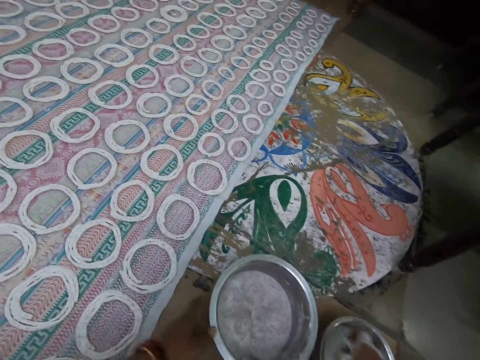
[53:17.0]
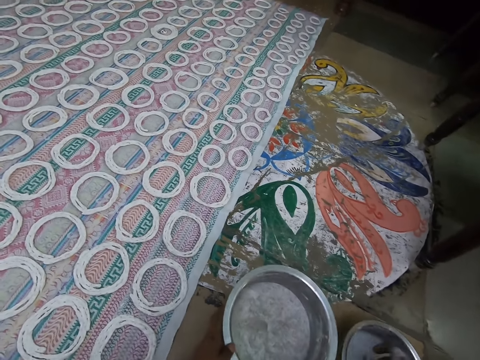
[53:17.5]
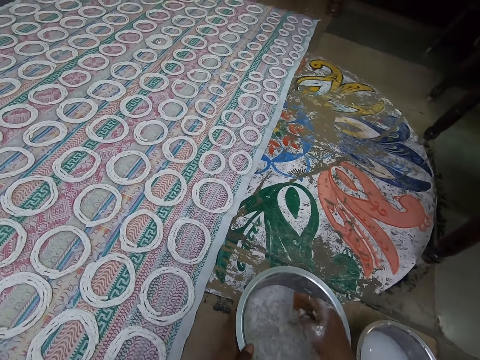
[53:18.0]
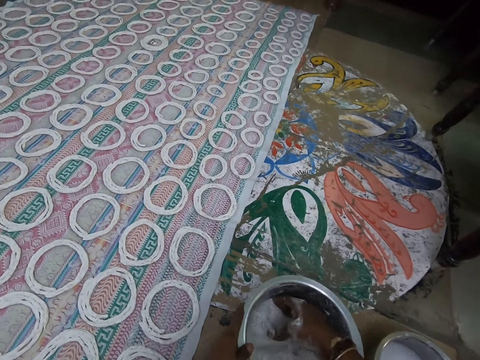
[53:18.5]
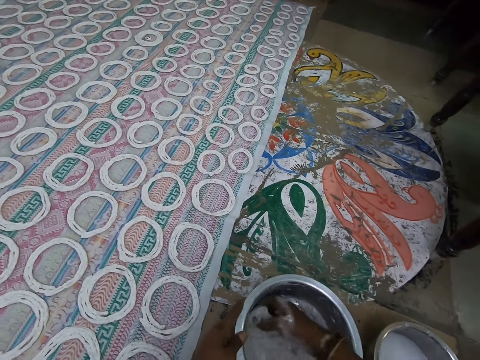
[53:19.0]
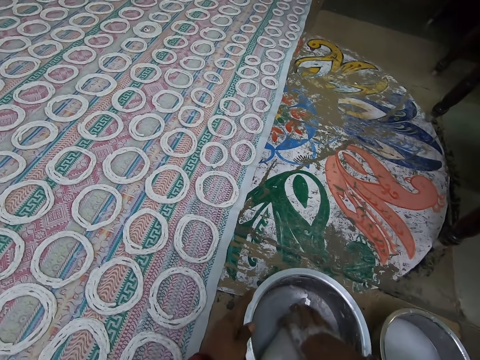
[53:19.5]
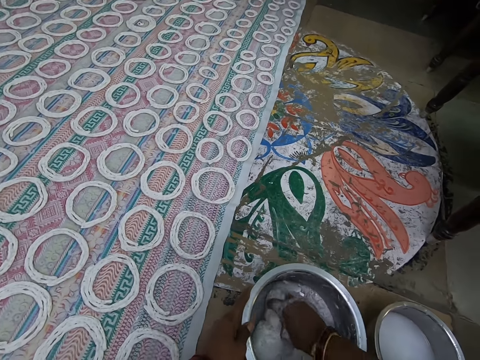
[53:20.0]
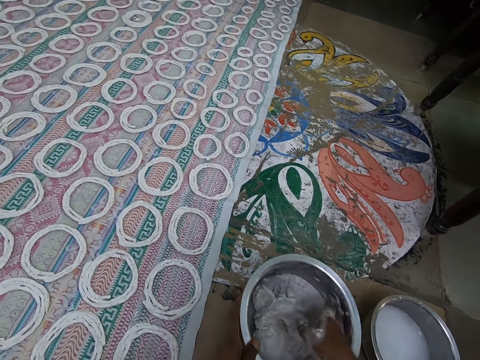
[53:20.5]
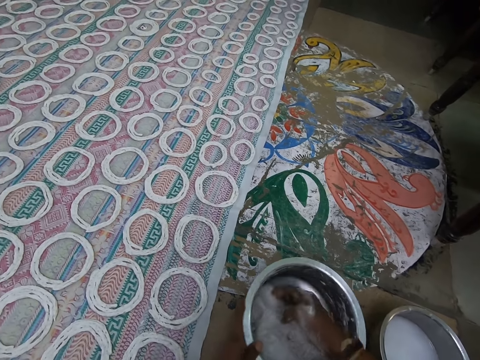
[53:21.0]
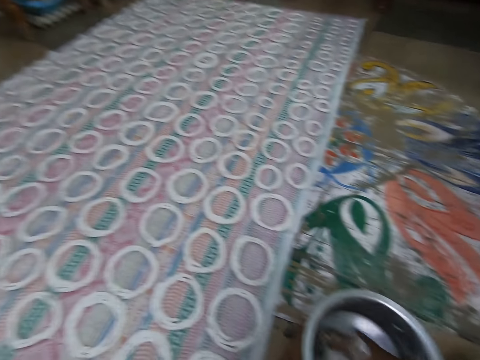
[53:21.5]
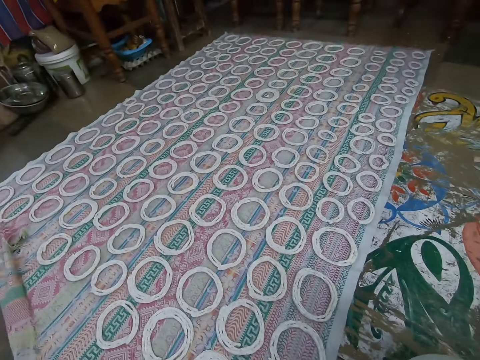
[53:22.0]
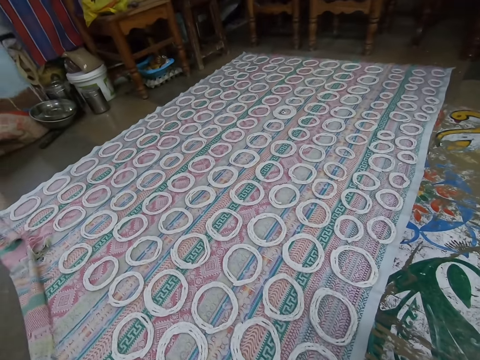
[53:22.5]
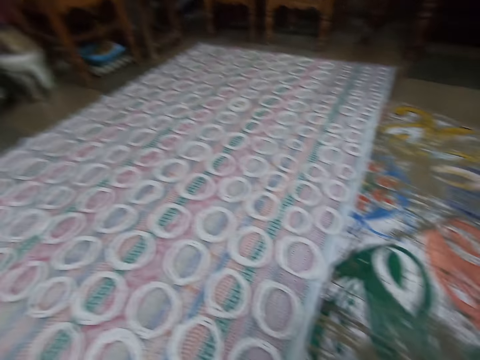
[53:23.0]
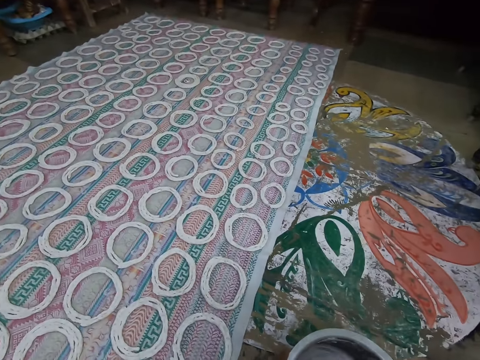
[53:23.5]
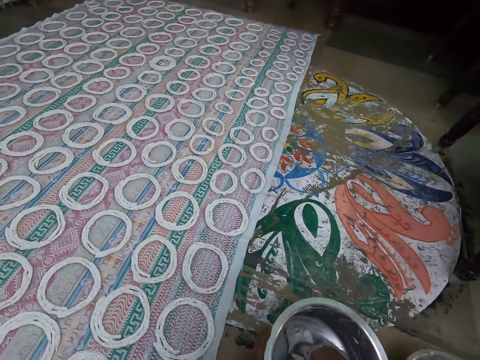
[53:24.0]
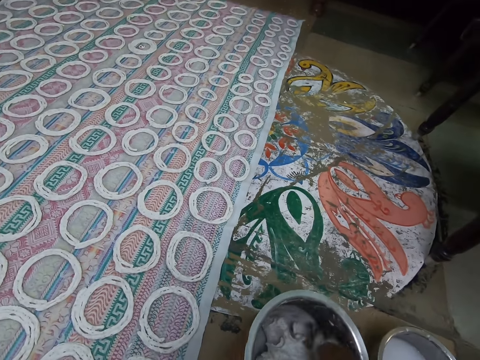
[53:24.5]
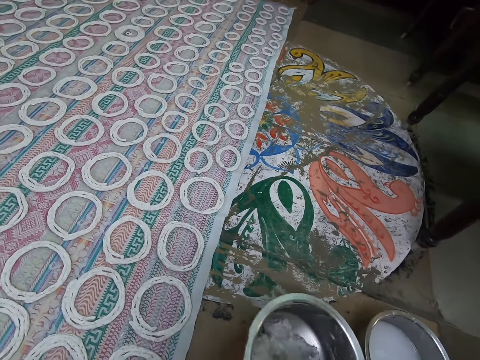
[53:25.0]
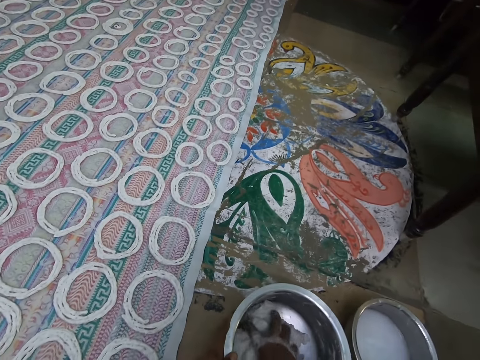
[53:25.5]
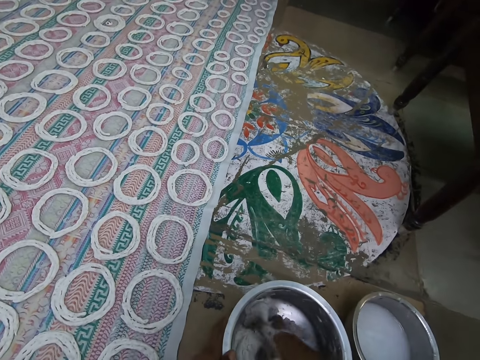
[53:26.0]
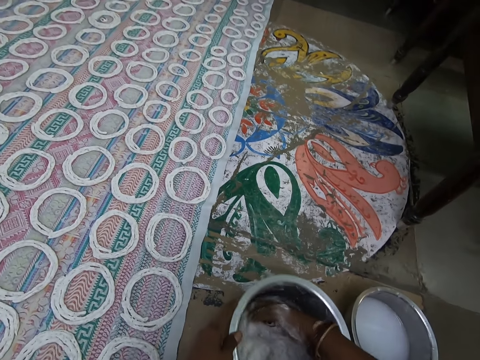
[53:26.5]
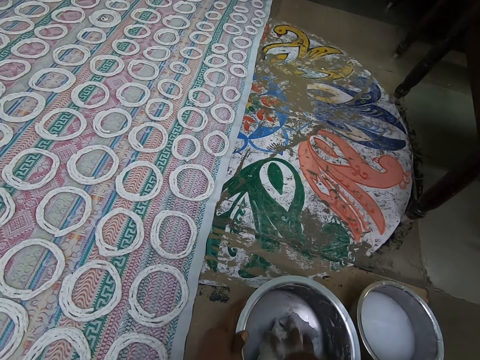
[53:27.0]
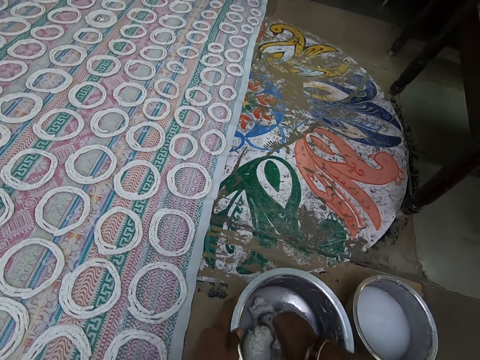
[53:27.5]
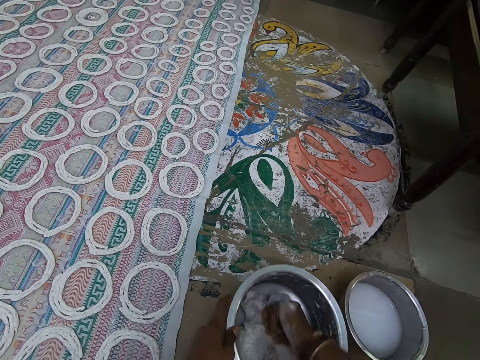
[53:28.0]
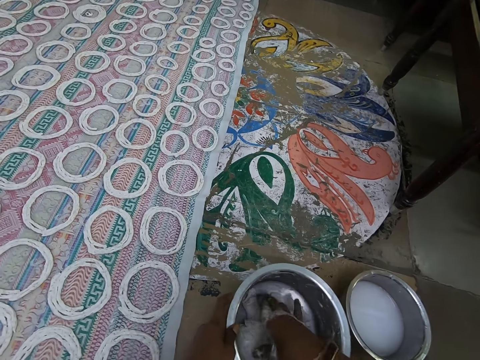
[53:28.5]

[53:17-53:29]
The camera wearer holds the plate on the floor with his left hand. He puts his right hand in a plate of water on the floor. He mashes the murukku paste in the plate with his right hand. He looks around.

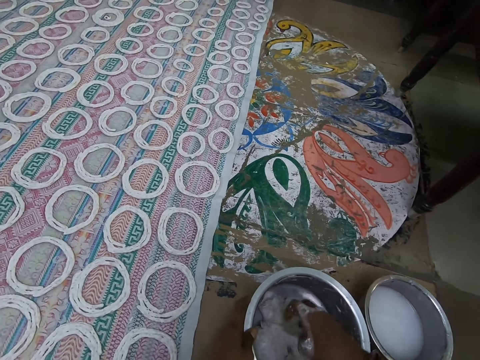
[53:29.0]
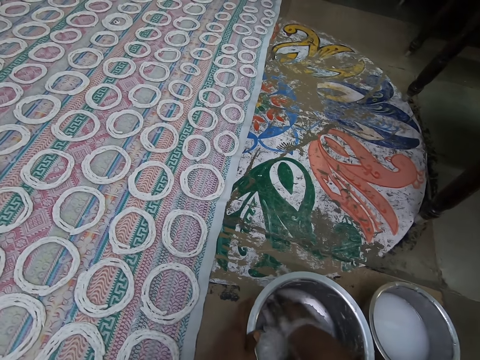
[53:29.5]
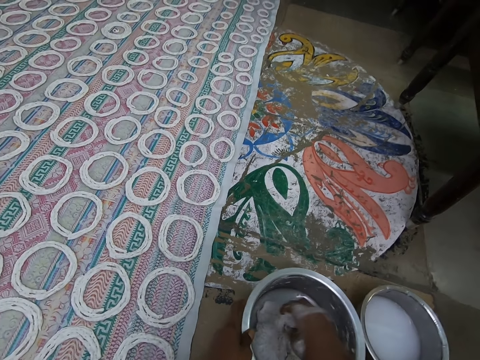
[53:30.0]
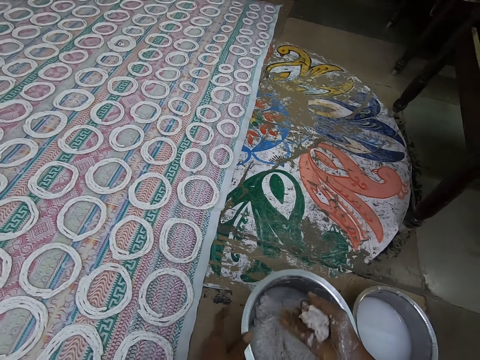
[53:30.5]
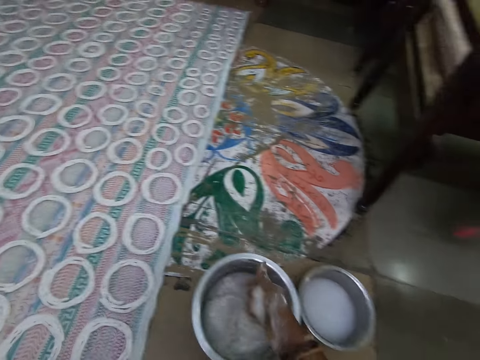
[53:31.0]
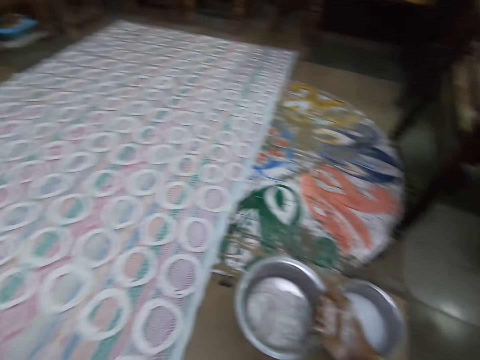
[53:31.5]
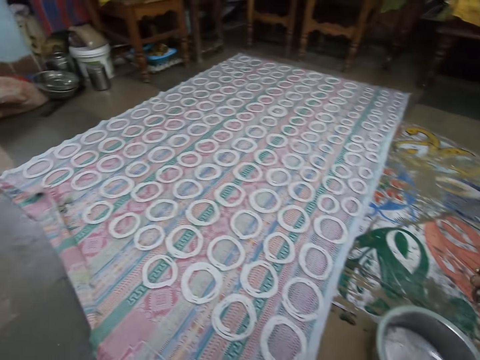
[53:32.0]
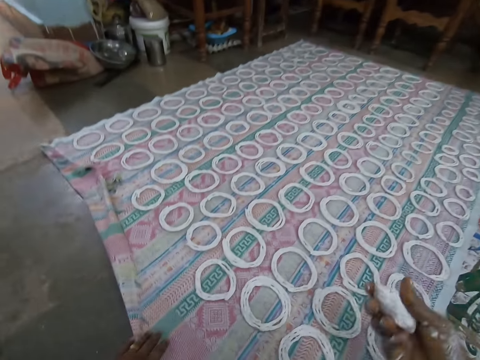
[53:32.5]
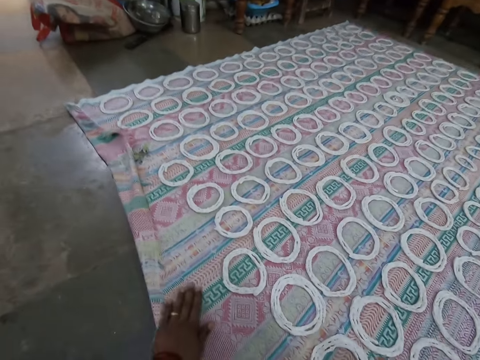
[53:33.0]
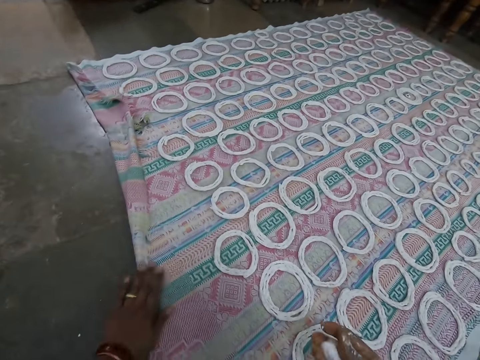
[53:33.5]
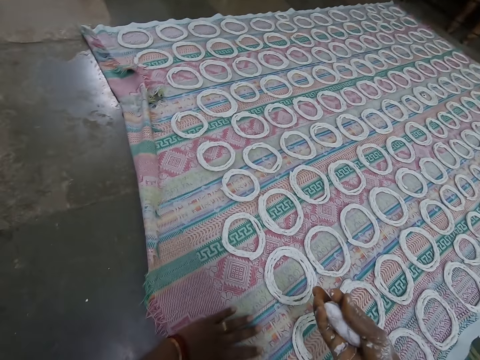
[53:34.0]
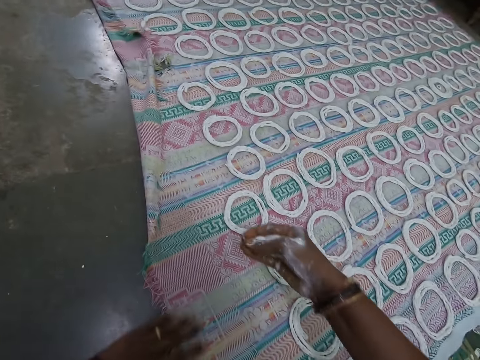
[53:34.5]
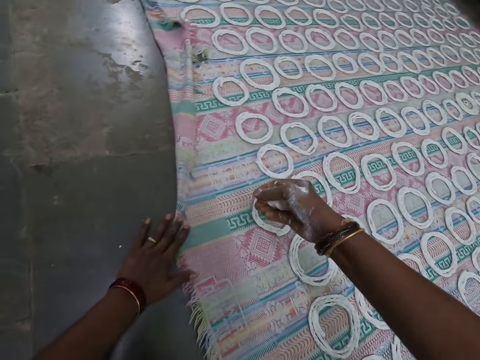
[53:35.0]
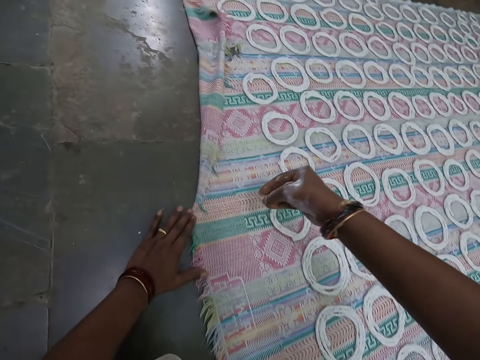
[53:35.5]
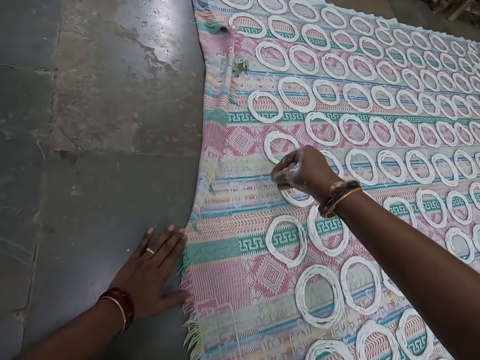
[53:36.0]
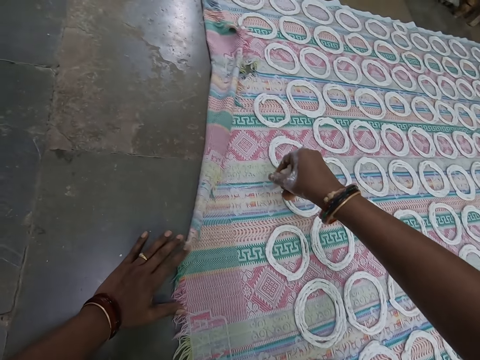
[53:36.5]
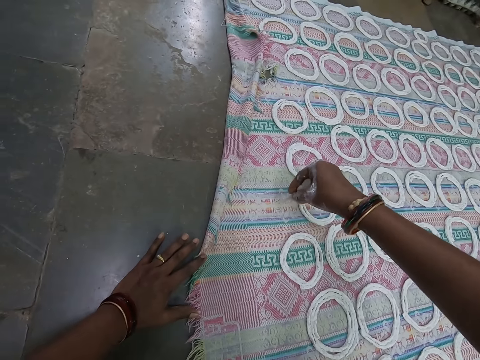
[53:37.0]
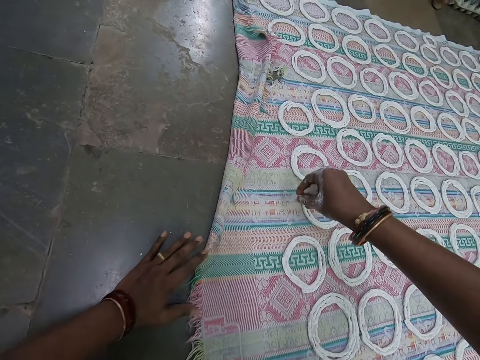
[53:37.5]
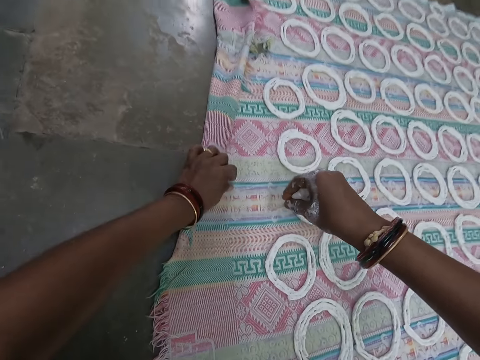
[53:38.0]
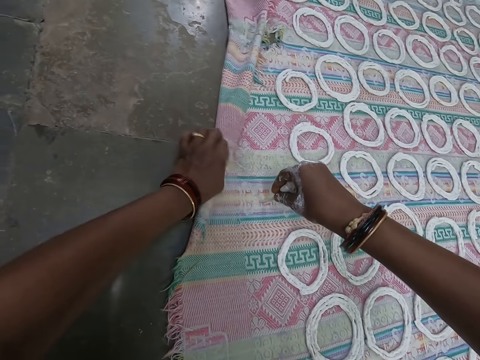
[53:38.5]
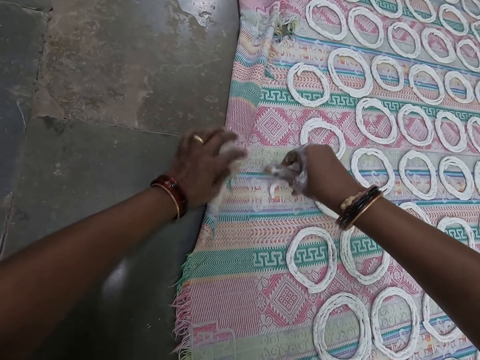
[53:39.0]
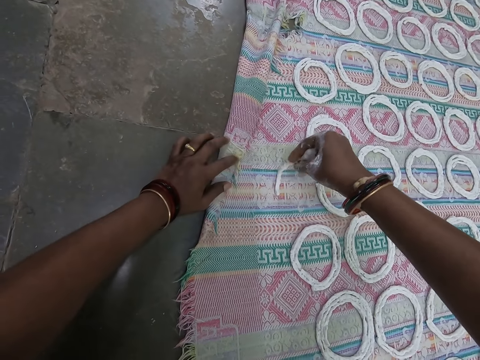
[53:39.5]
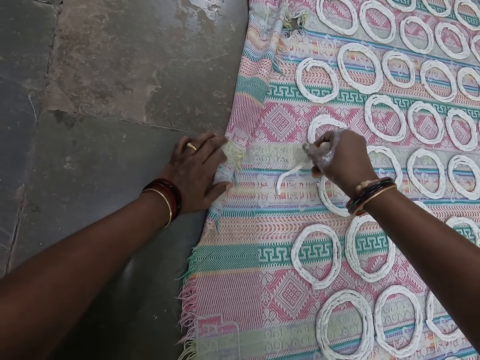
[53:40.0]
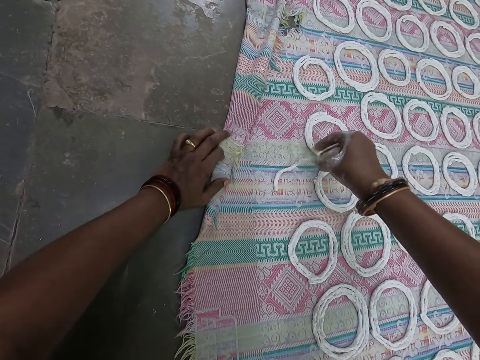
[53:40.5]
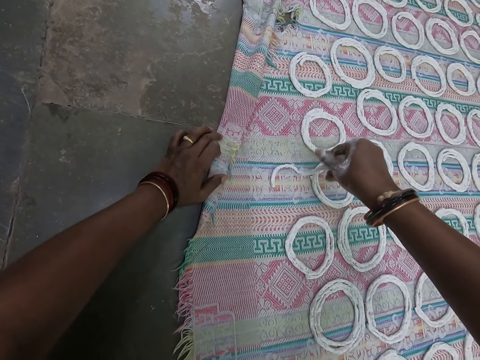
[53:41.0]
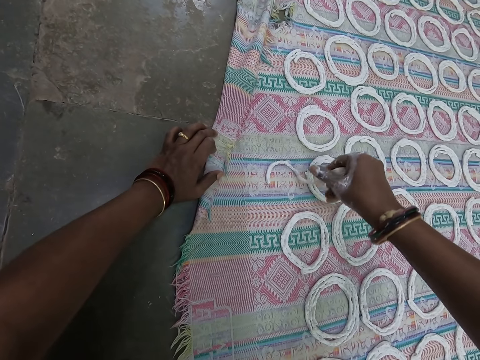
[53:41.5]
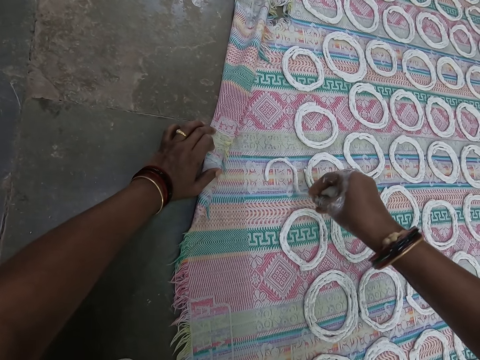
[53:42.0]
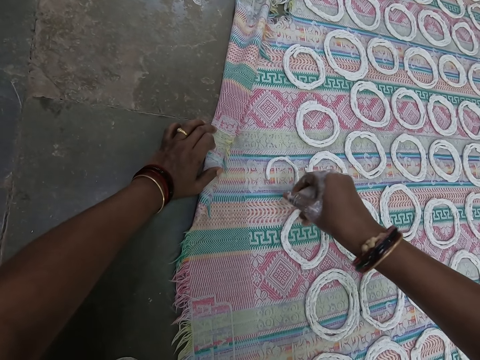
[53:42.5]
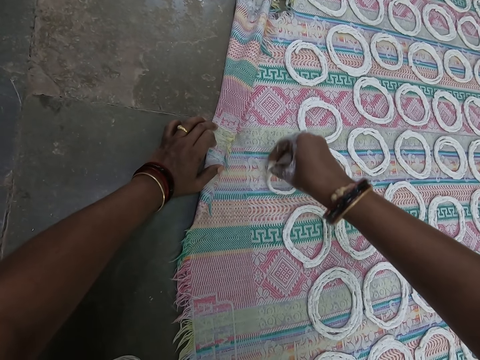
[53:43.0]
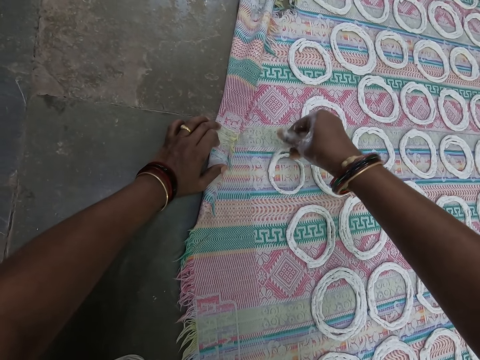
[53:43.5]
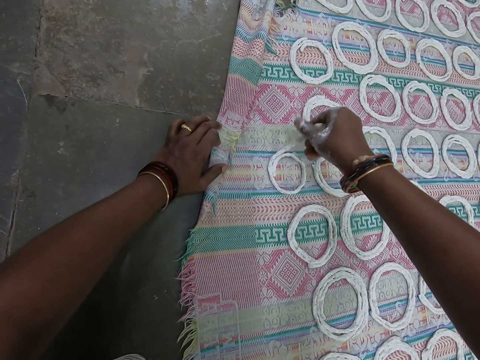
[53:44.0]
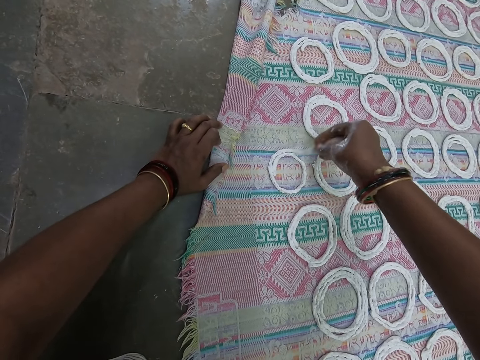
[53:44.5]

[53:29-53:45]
The camera wearer takes some murukku paste or dough from the plate on the floor with his right hand. He folds the murukku paste with his right hand. He rolls the dough in the hand. He wipes the fabric on the floor with his left hand. He straightens the piece of cloth on the floor with the left hand. He places his left hand on the fabric. He rolls the murukku paste with his right hand. He adjusts the fabric on the floor with his left hand. He shapes the murukku paste on the fabric on the floor with his right hand.
